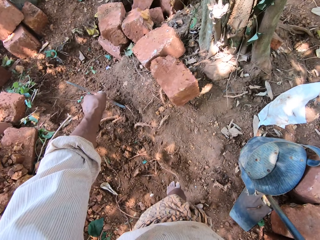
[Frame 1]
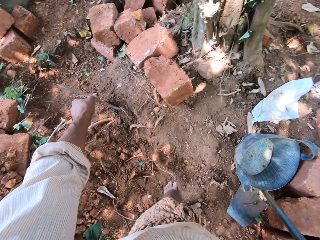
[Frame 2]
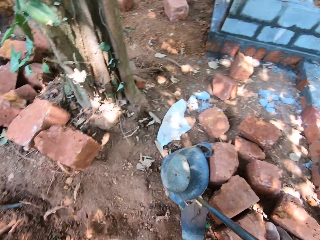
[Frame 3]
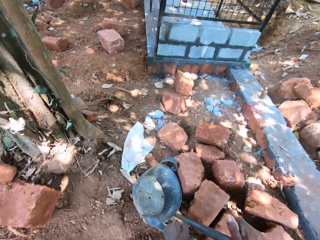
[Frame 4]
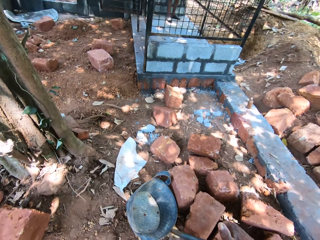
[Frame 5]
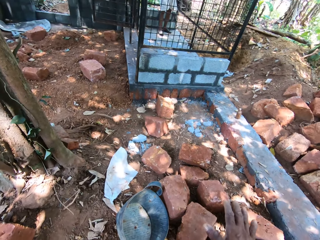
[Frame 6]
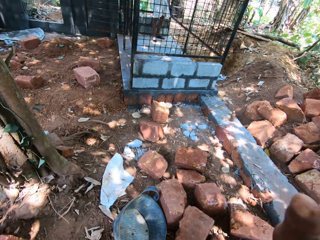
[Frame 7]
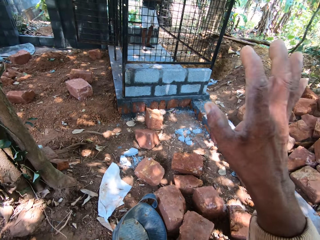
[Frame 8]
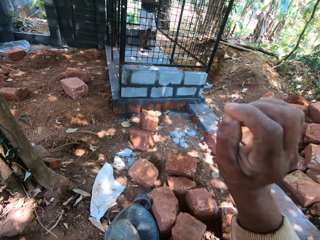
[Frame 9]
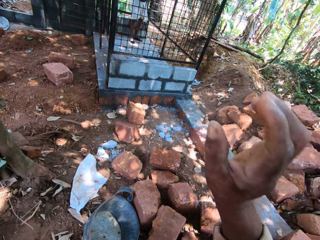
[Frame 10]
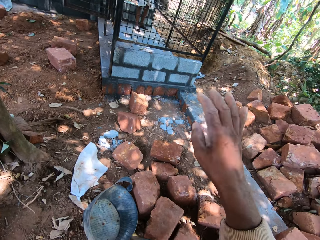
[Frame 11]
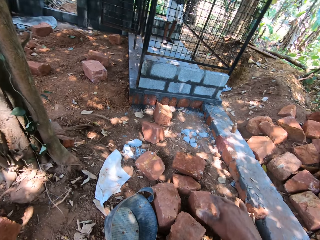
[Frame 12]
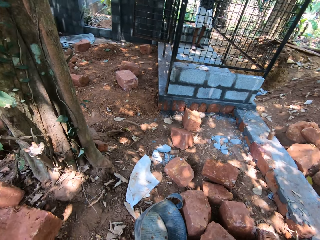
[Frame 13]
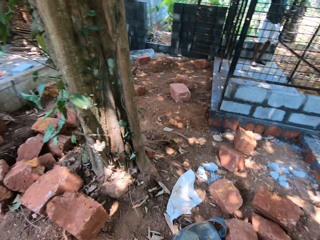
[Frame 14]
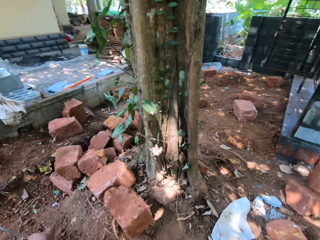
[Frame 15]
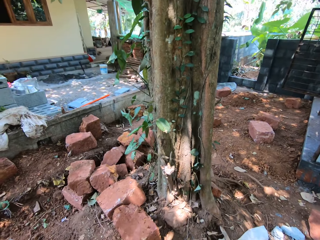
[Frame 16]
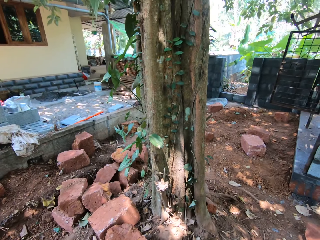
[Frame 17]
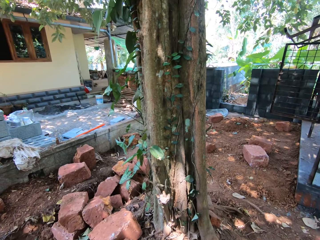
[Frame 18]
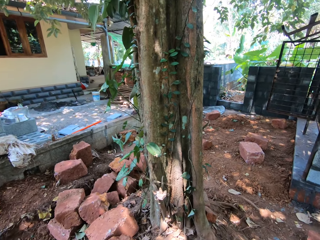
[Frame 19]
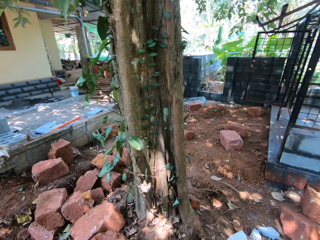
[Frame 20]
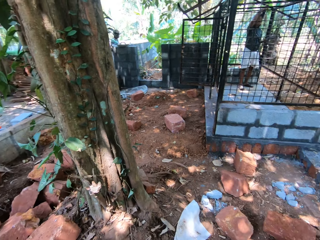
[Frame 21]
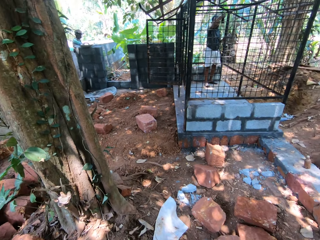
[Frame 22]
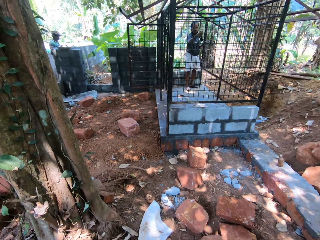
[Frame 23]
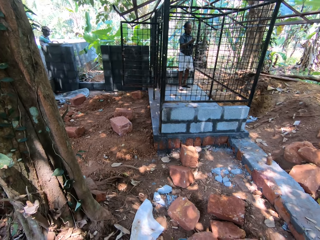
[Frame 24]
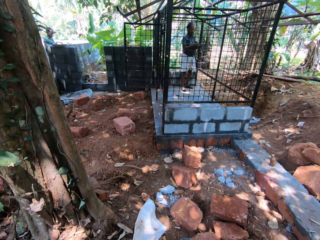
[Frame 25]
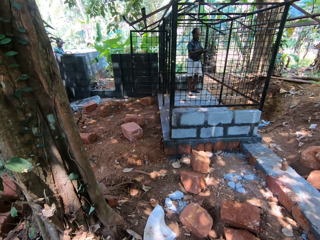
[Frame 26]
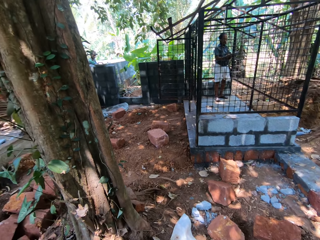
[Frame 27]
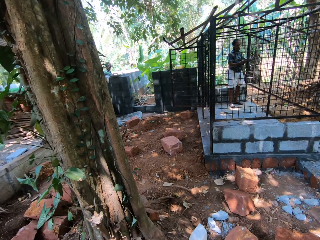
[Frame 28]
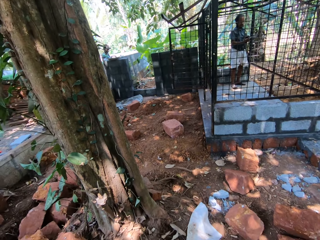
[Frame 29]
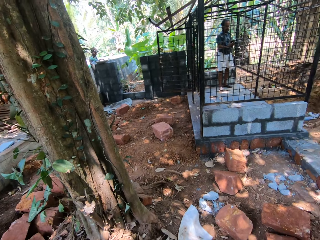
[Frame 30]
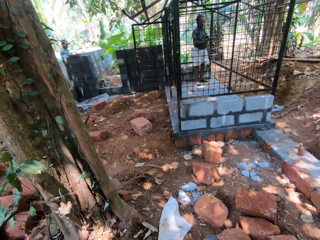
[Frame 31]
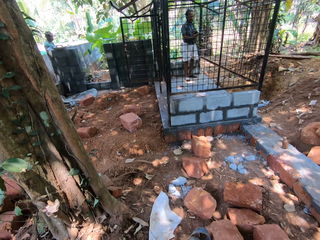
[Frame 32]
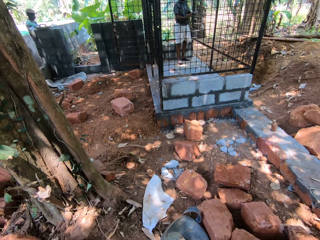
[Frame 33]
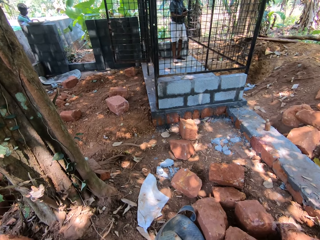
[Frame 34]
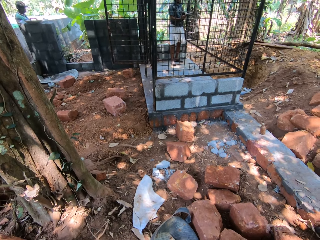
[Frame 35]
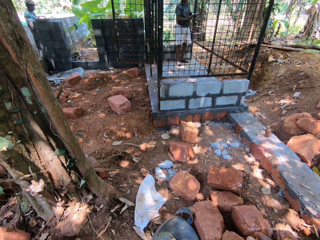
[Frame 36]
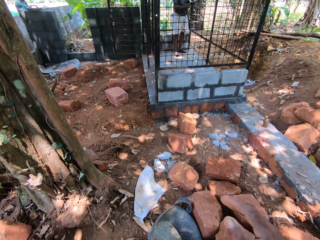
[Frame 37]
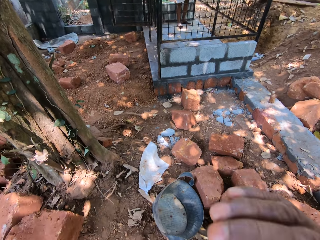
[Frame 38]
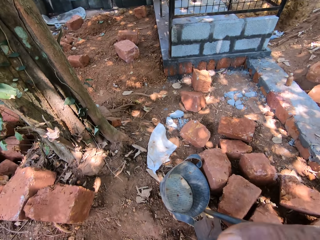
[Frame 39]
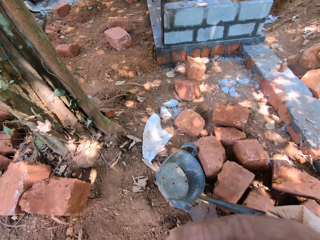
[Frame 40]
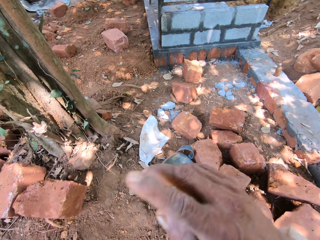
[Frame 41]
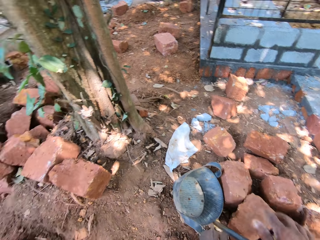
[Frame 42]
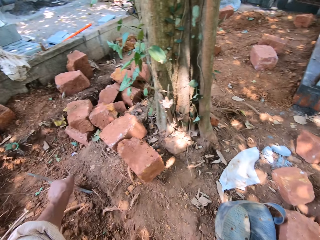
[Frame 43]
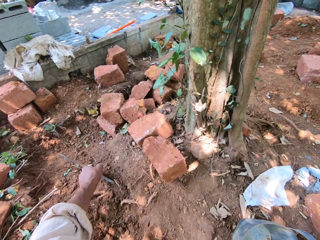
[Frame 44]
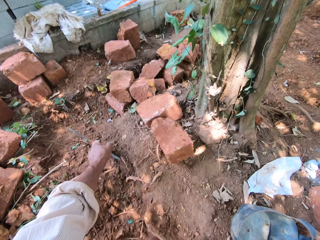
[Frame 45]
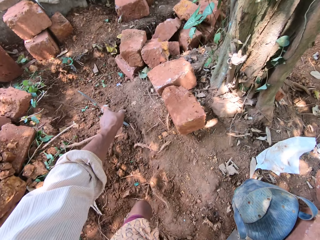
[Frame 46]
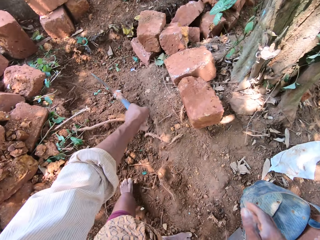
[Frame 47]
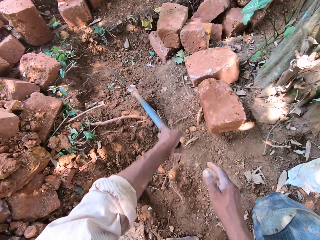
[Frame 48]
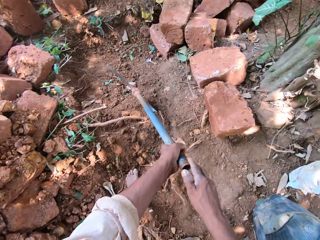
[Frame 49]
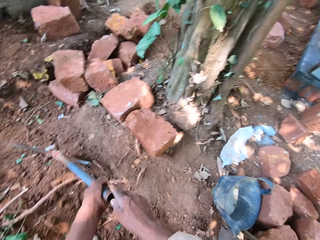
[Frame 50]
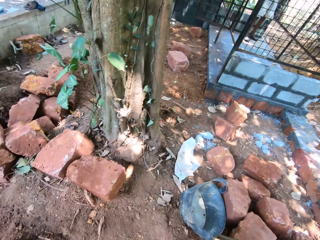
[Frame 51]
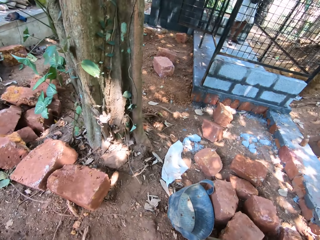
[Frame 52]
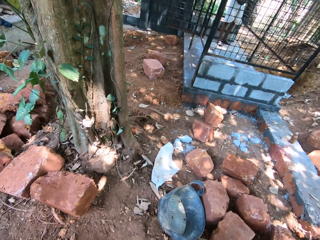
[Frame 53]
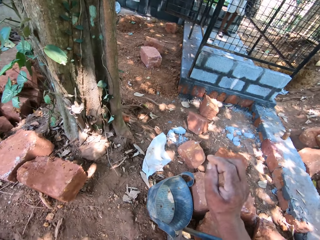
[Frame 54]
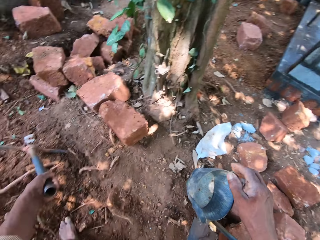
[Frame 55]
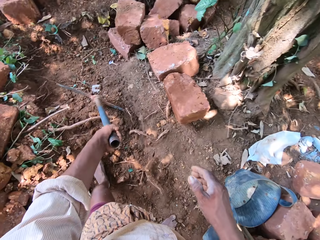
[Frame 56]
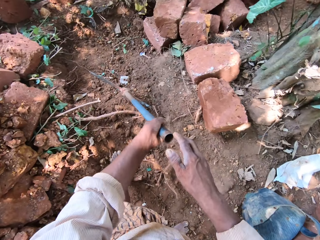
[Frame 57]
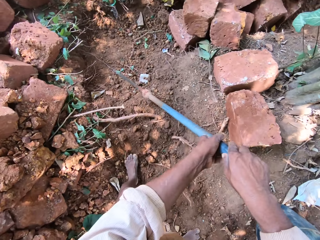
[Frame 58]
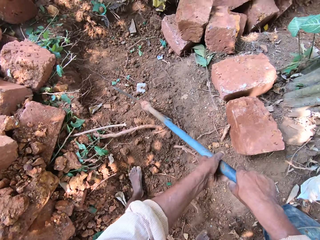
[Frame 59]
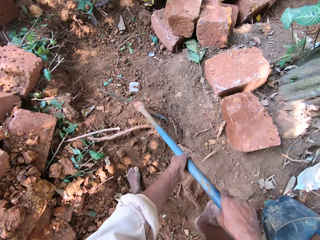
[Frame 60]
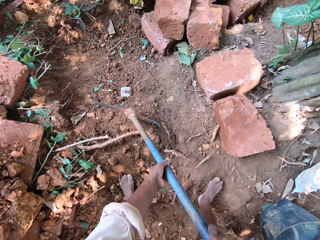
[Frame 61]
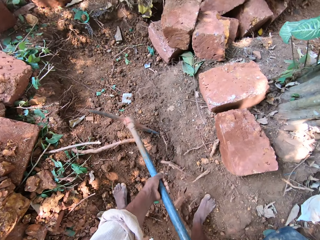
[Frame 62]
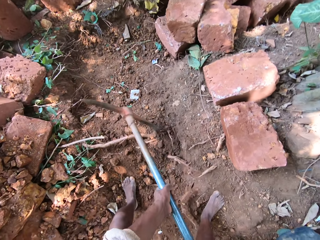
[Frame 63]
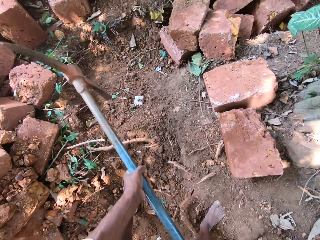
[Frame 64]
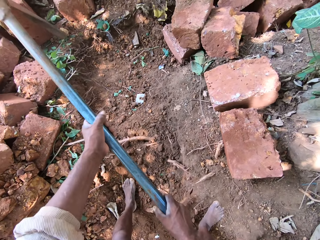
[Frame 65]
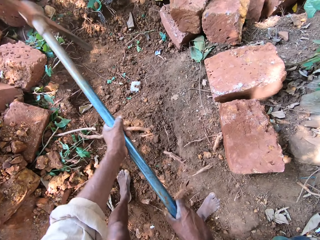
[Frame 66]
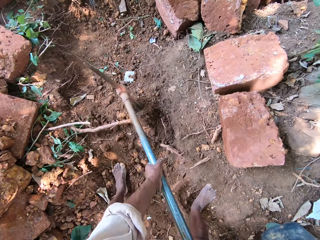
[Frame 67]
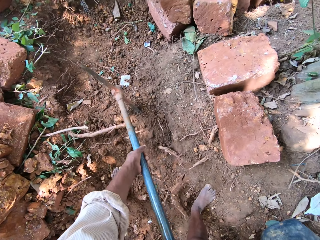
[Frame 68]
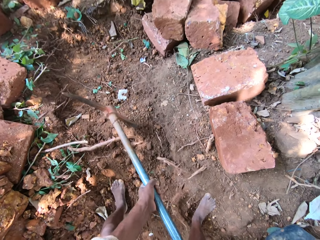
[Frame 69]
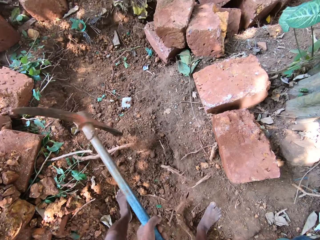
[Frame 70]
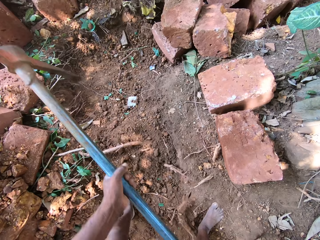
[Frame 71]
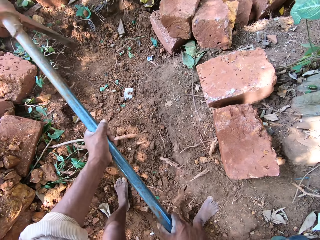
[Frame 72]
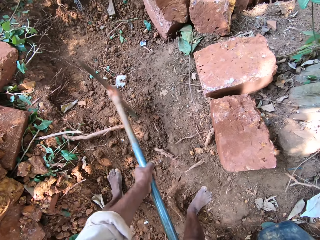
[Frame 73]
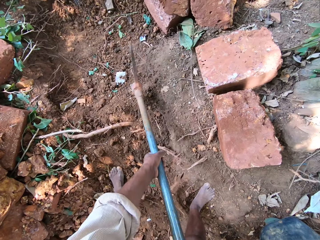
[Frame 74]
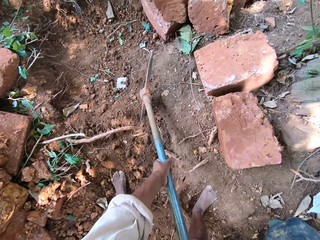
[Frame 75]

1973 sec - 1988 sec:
The camera wearer gestures. He looks around. A man holds a paintbrush with his right hand. The camera wearer scratches his face with his right hand. He gestures. He holds the pickaxe with both hands. He looks around. He holds the pickaxe with his left hand. He holds the pickaxe with both hands. He lifts the pickaxe from the floor with both hands. He digs the floor with the pickaxe in his hands.

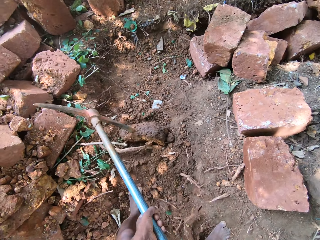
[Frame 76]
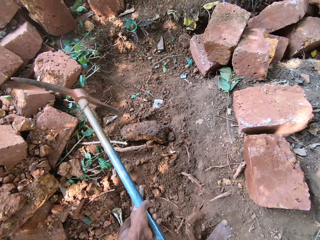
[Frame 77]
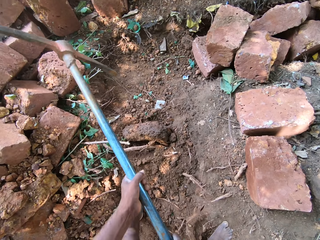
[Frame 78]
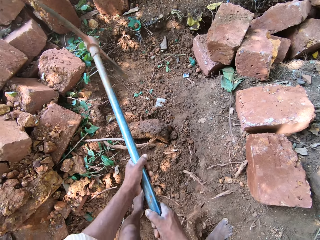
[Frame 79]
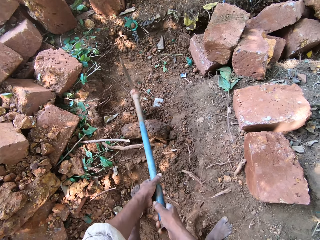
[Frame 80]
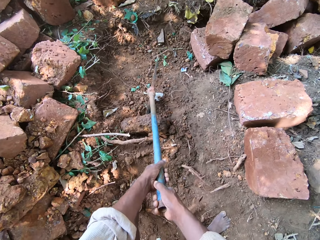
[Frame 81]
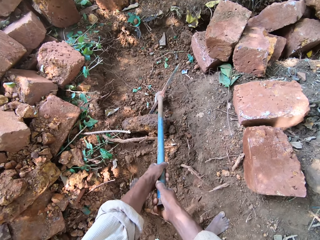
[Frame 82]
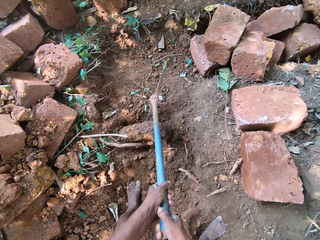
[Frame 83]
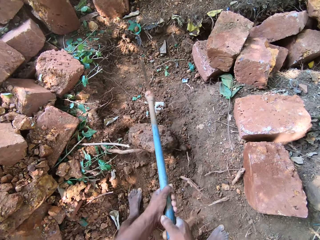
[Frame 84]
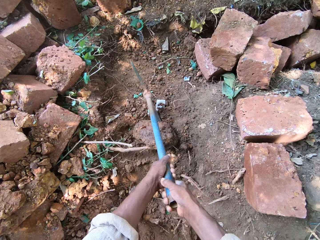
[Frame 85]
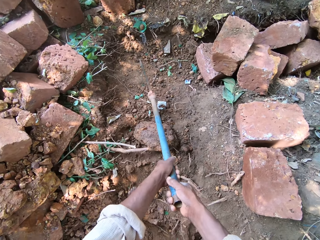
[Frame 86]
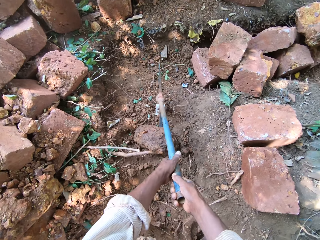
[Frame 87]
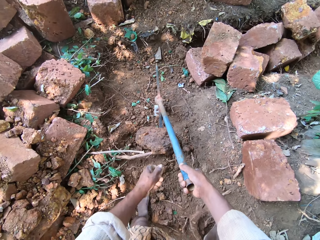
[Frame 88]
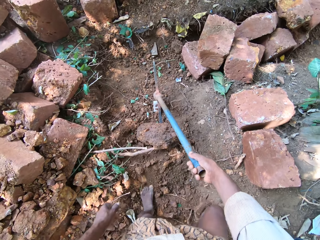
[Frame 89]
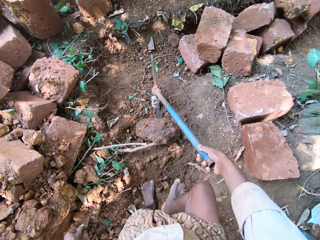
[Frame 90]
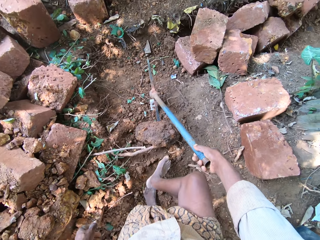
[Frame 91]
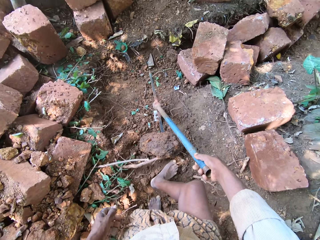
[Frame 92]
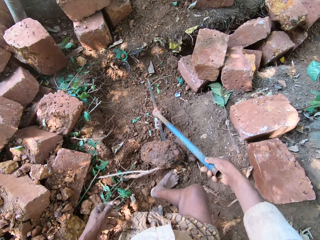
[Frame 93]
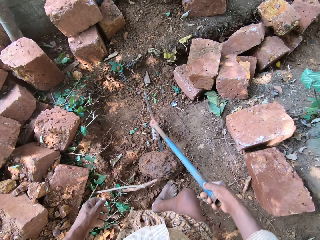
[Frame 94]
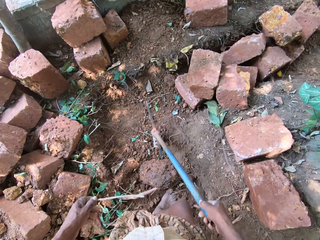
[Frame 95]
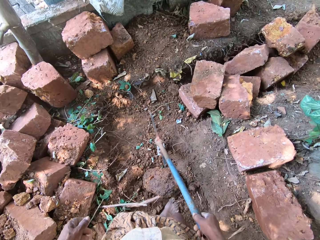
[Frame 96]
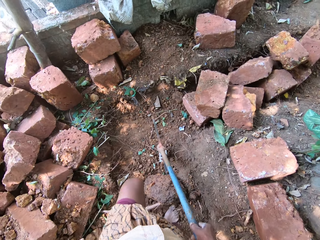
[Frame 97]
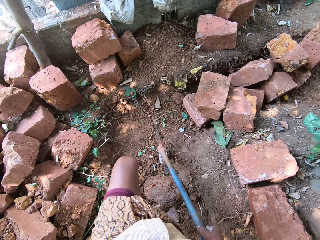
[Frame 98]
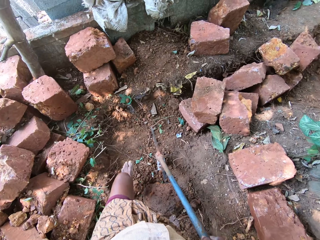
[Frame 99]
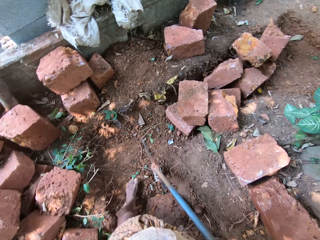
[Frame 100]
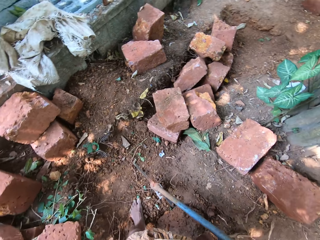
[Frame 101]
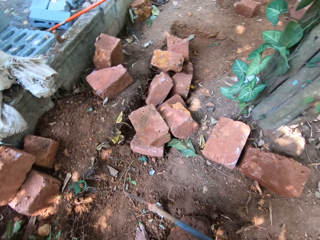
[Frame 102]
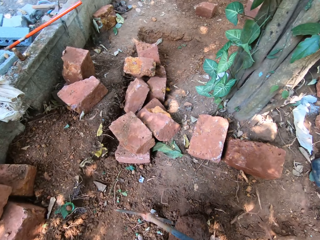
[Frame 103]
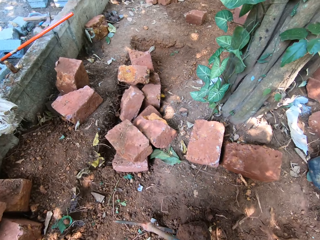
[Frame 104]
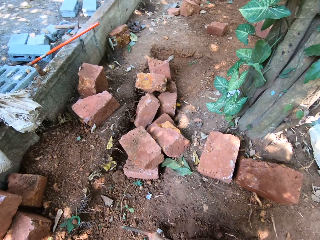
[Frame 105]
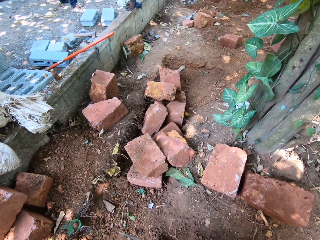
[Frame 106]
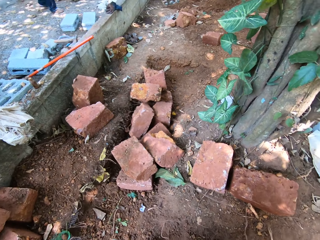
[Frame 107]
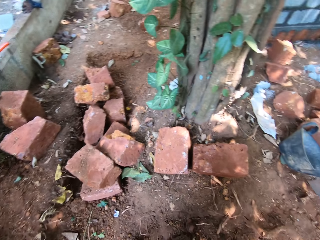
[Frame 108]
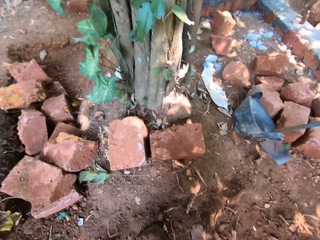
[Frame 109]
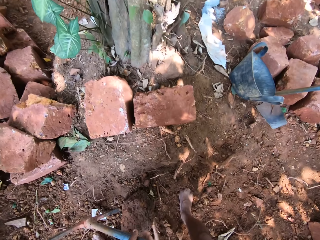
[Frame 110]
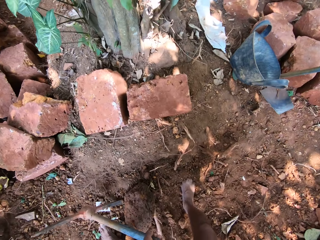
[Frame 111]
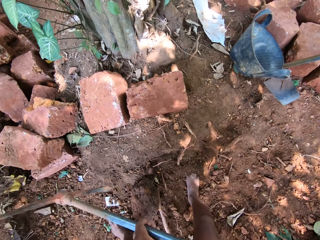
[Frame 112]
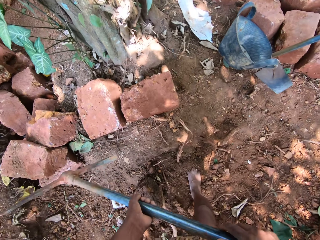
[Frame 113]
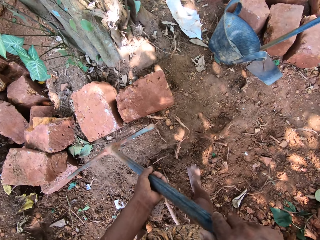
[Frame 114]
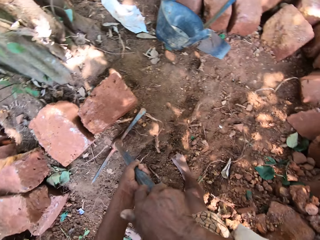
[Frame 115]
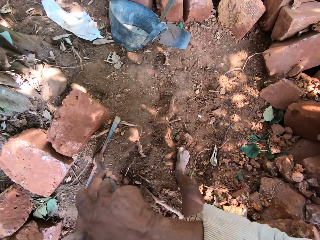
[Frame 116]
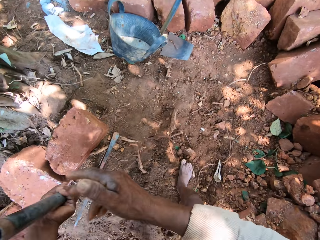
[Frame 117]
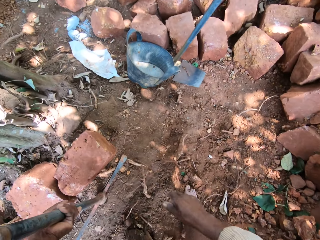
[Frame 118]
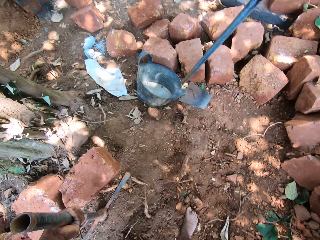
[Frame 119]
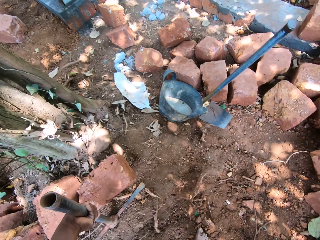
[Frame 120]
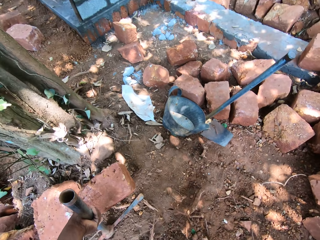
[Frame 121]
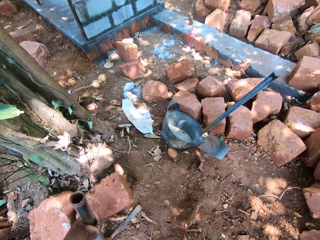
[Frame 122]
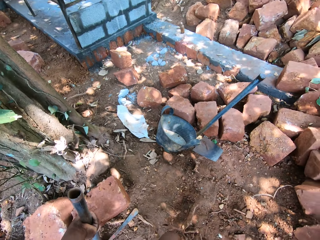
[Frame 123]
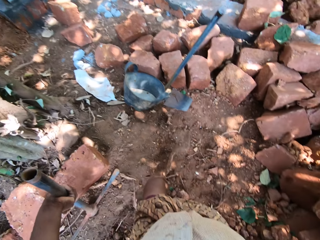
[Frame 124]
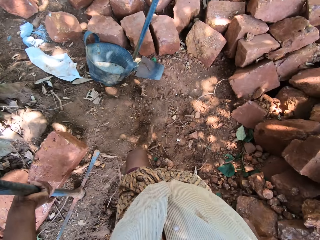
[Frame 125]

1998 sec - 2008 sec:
The camera wearer holds the pickaxe with his right hand. He walks around. He lifts the pickaxe from the floor with both hands. He drops the pickaxe on the floor with both hands. He holds the pickaxe with his left hand.
